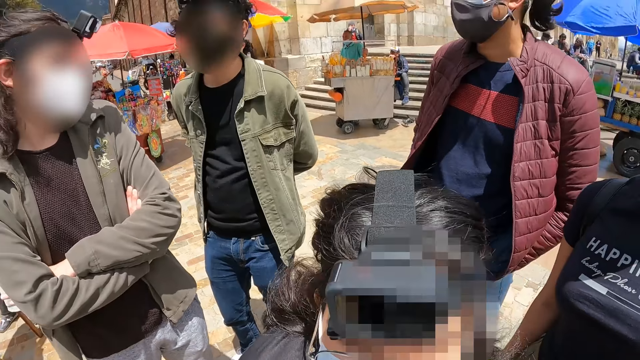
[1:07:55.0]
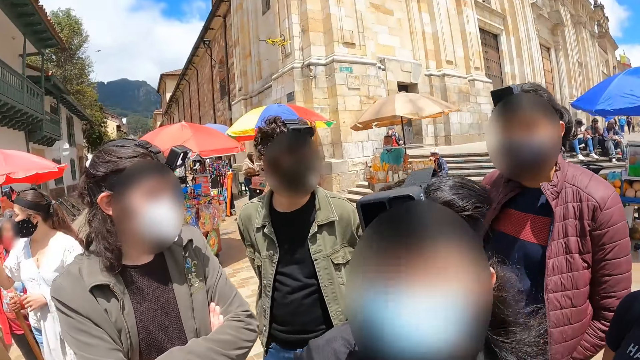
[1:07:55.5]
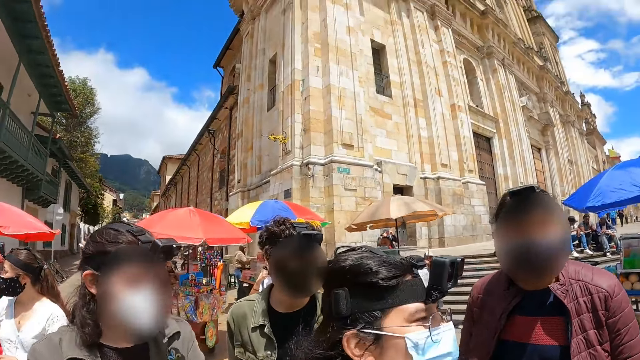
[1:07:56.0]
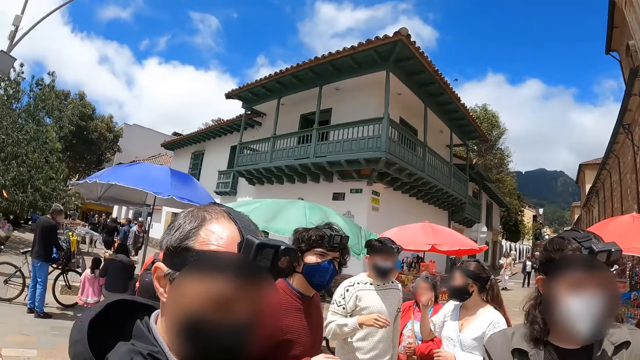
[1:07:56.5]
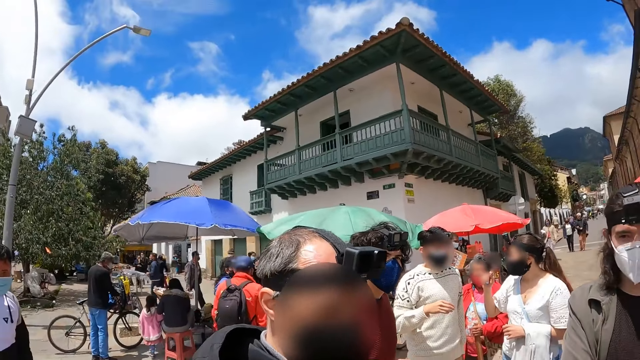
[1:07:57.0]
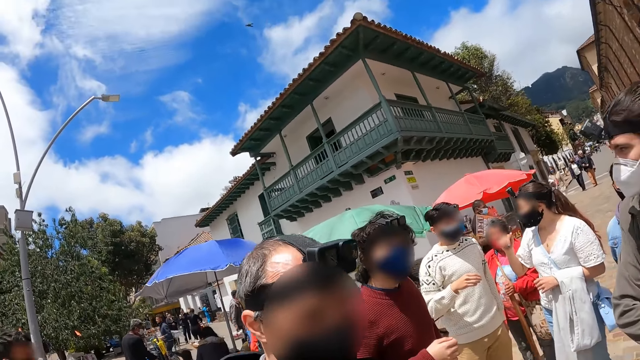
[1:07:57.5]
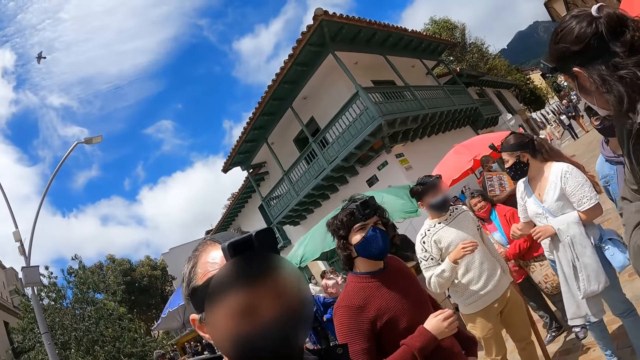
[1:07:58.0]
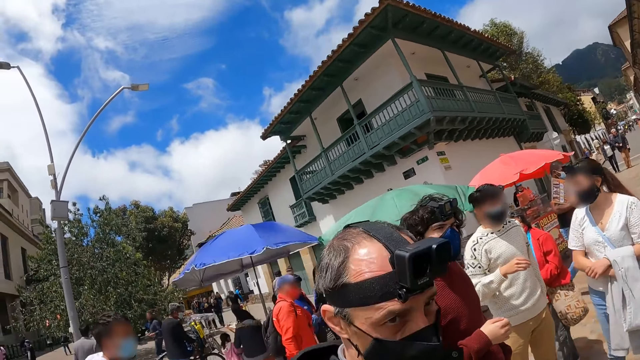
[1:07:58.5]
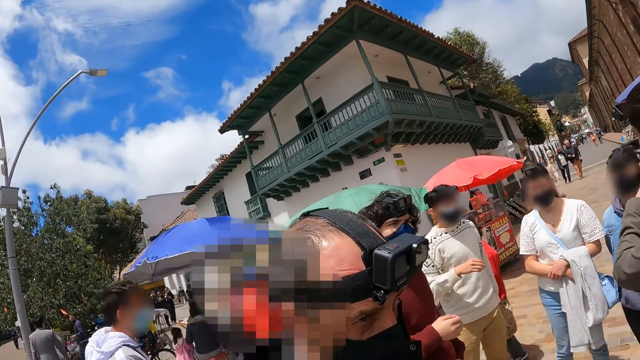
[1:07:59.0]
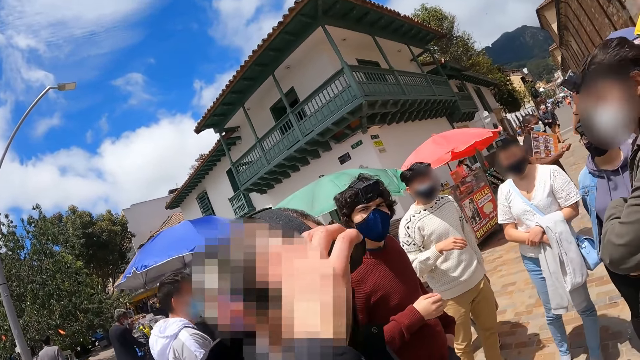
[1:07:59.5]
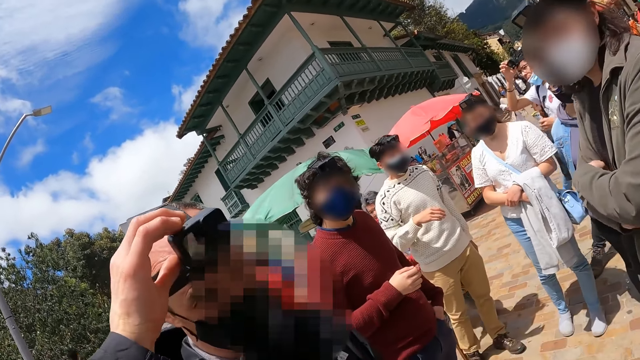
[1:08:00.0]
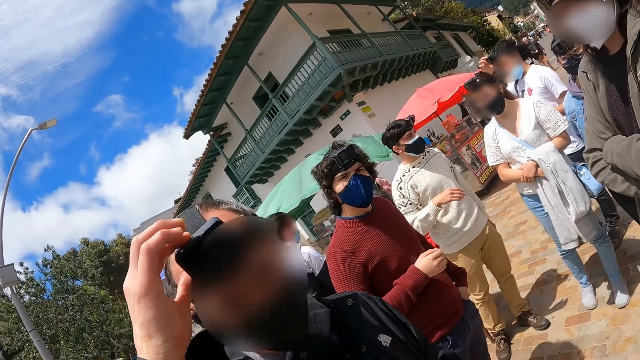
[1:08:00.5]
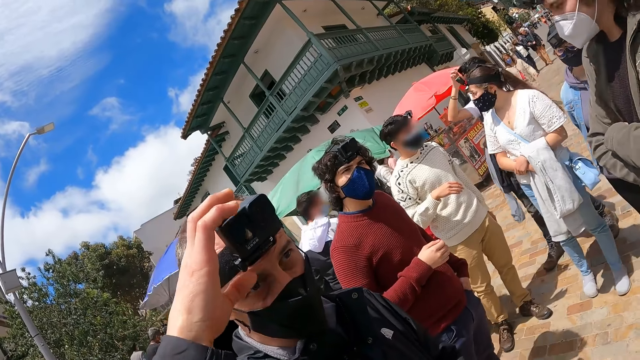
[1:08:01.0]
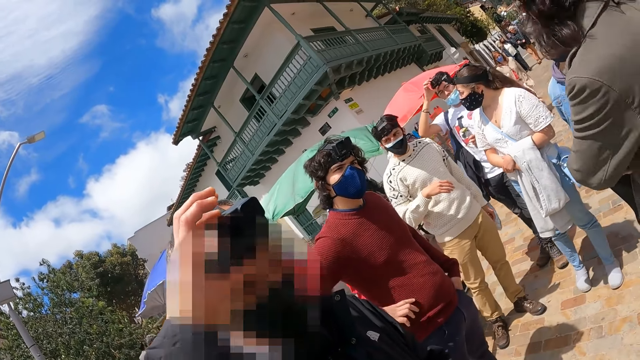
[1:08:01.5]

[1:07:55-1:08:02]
The camera wearer looks around the streets.

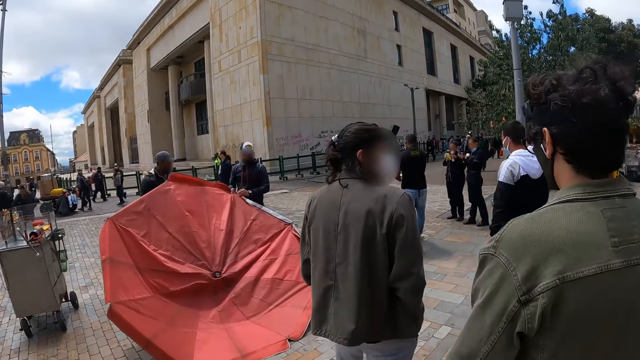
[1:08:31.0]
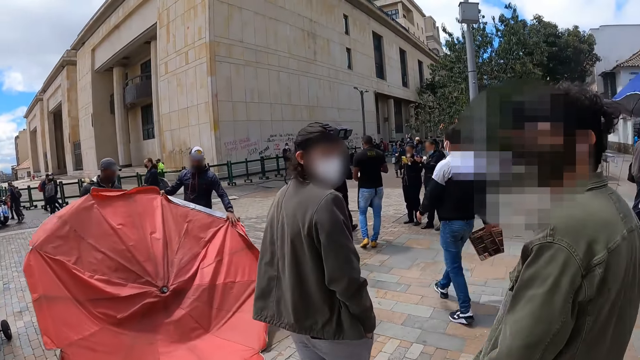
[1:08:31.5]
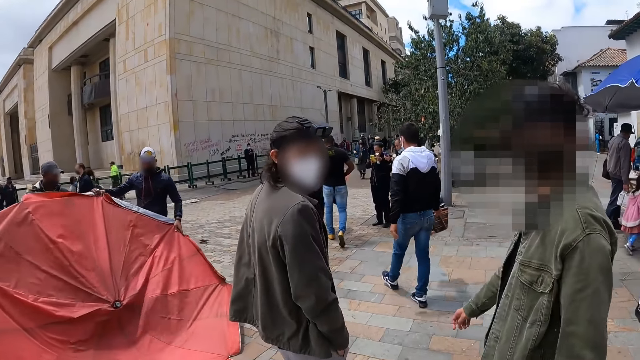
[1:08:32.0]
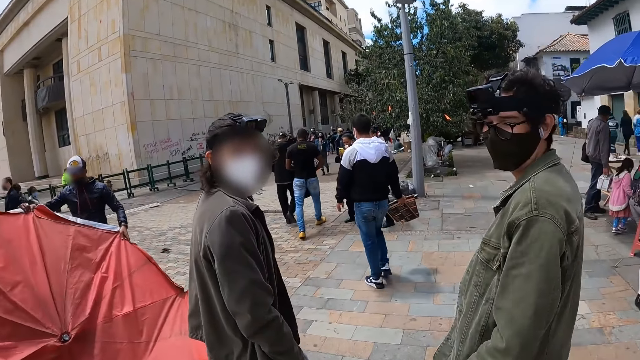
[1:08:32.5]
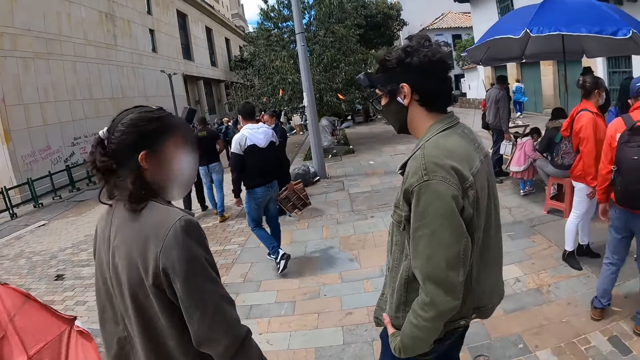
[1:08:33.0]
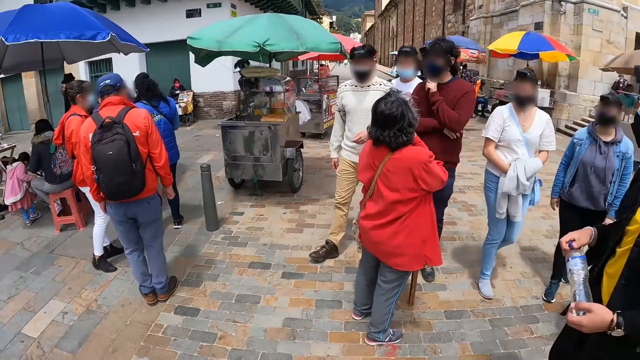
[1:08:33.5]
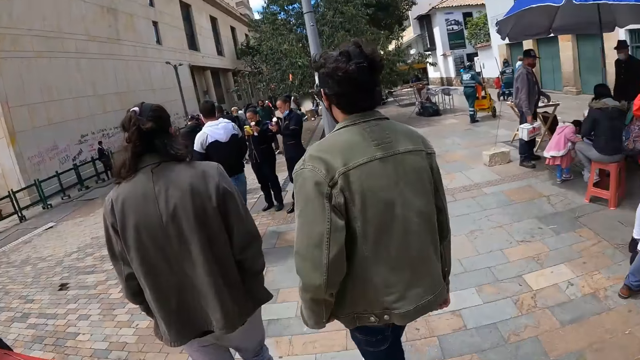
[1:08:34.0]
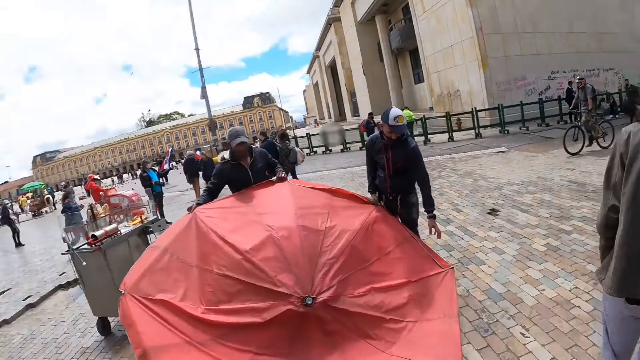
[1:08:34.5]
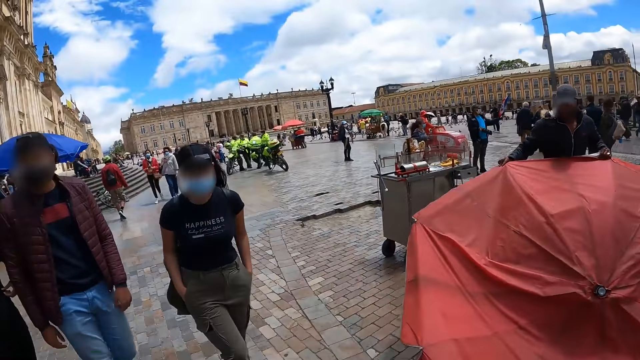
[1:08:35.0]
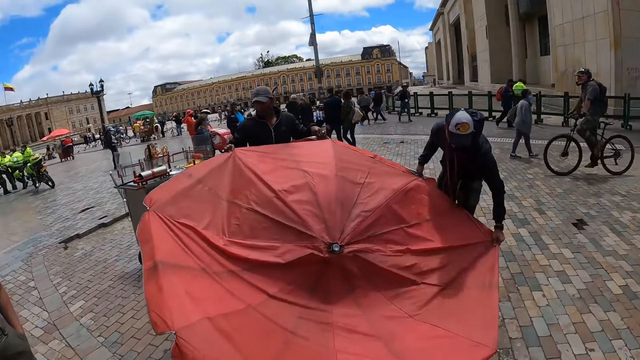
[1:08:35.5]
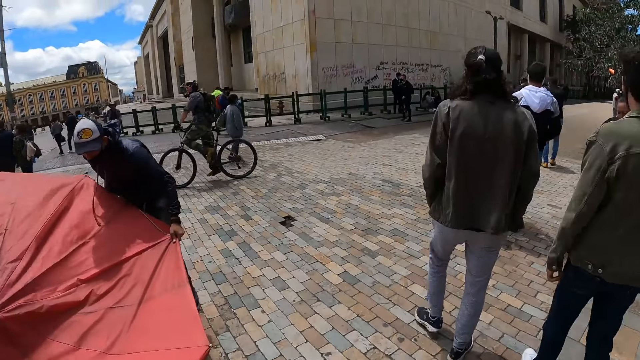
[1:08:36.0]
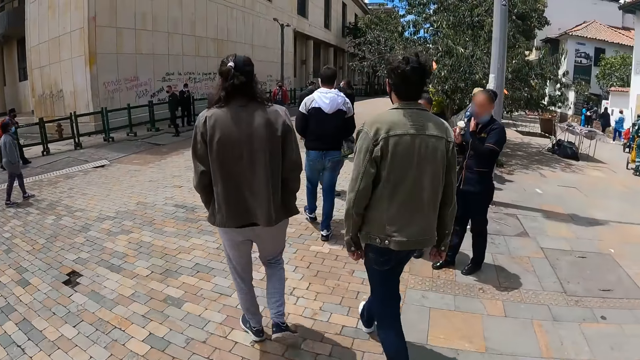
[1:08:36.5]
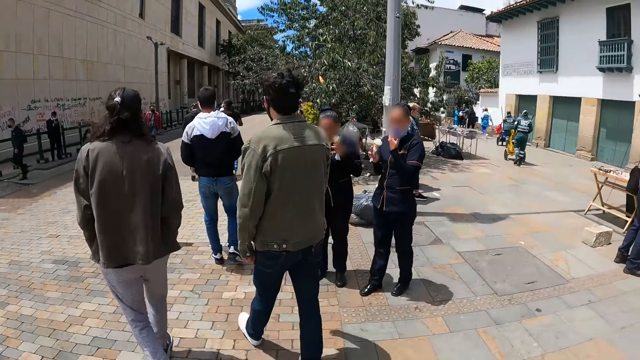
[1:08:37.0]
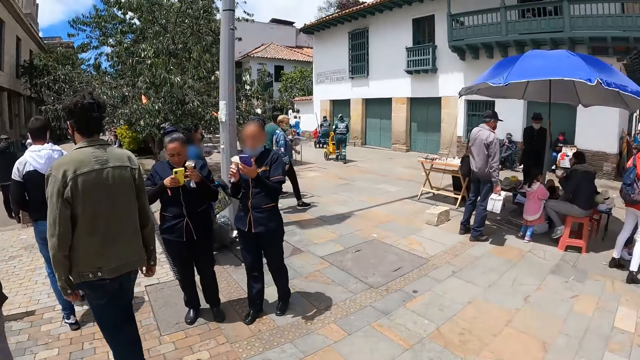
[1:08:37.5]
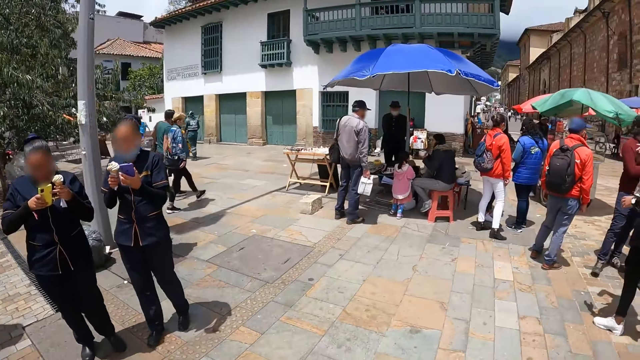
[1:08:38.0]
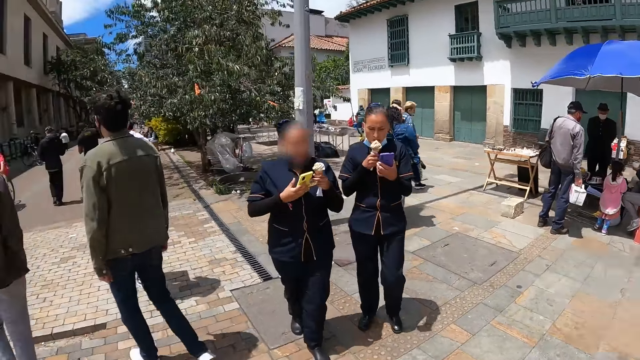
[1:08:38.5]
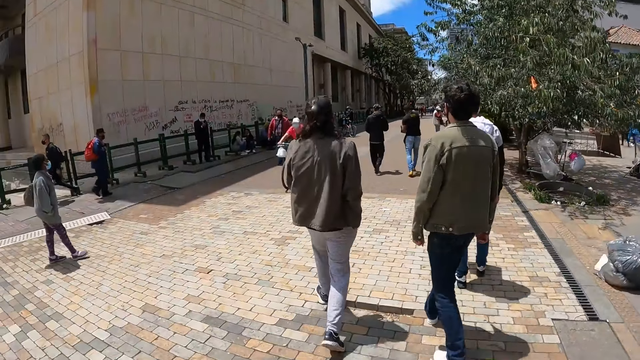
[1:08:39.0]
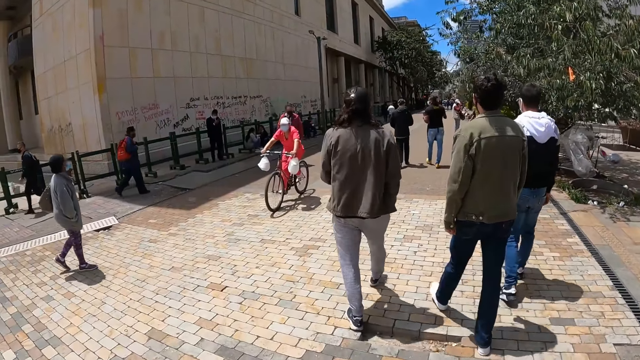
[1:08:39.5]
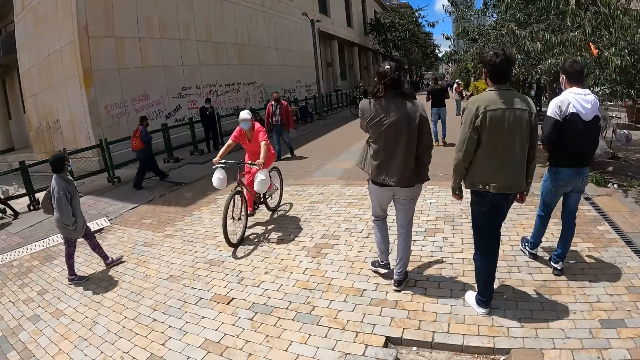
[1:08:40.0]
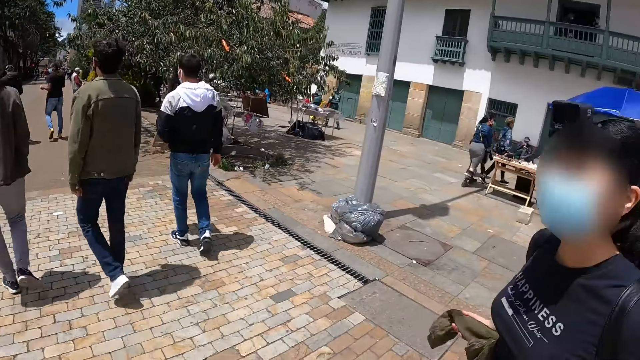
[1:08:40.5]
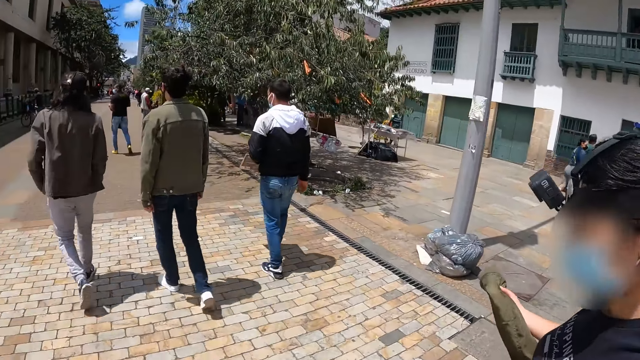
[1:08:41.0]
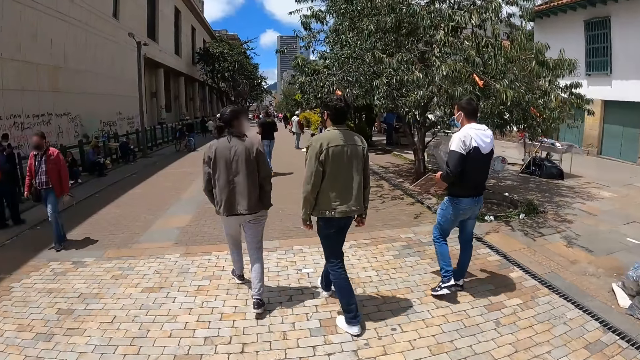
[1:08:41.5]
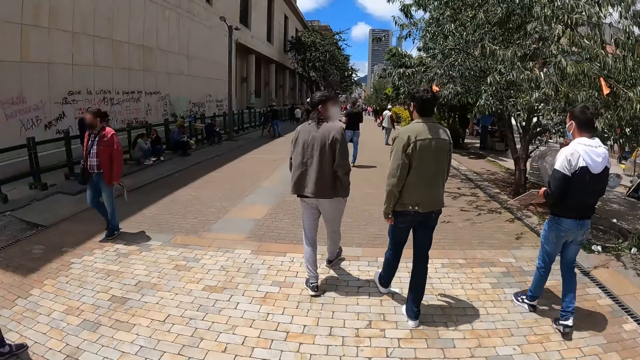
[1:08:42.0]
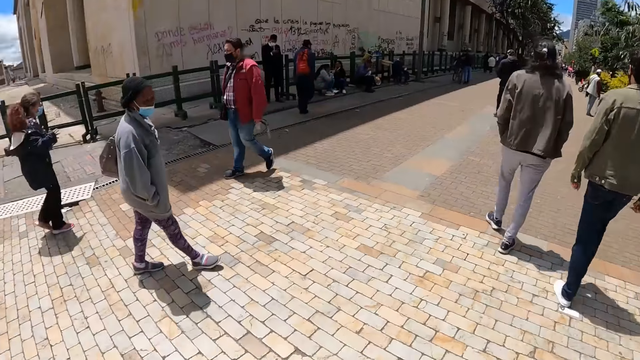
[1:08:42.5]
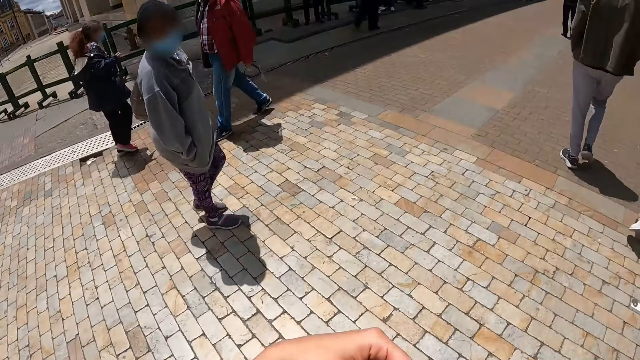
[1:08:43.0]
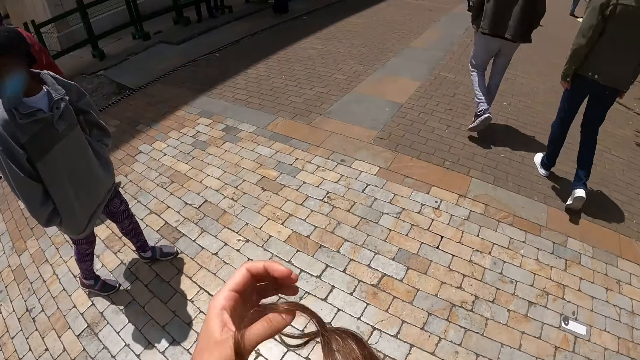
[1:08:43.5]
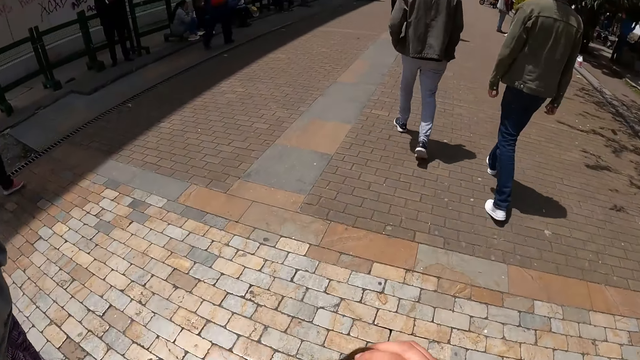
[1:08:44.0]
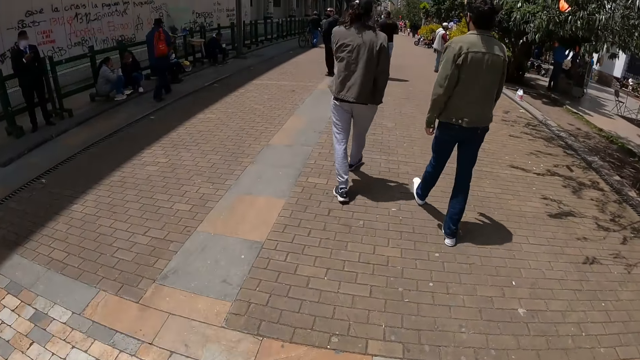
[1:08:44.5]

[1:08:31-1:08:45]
The camera wearer walks along the pavement. They look around the streets. They walk along the pavement. They walk along the pavement again.
